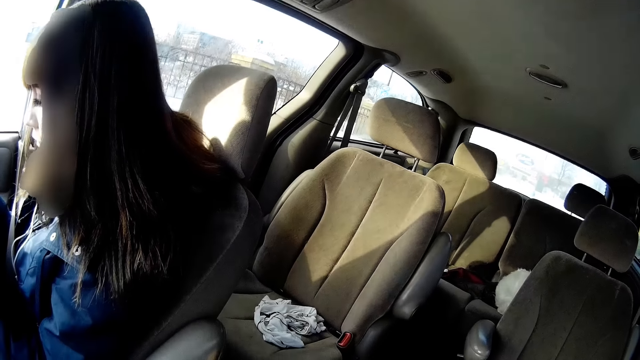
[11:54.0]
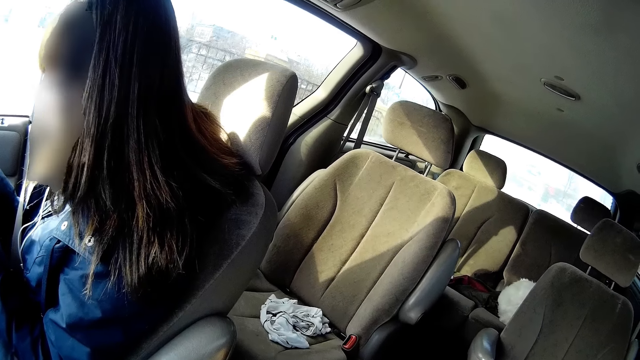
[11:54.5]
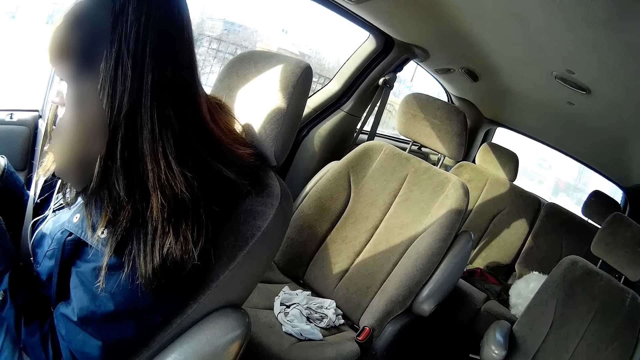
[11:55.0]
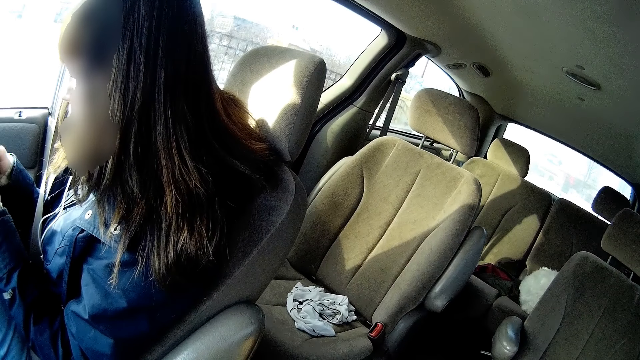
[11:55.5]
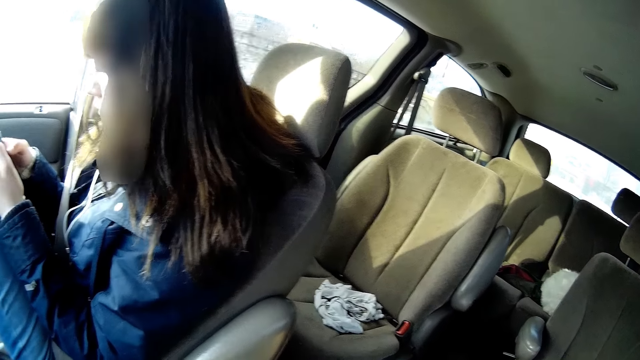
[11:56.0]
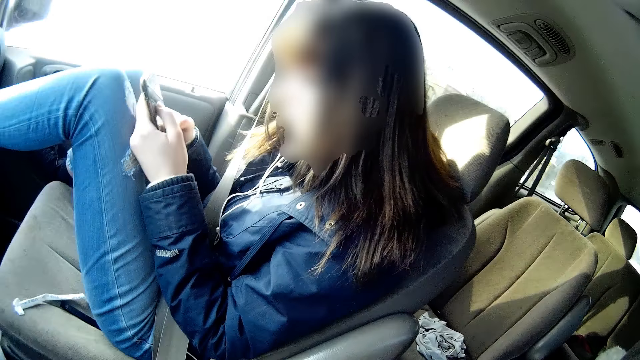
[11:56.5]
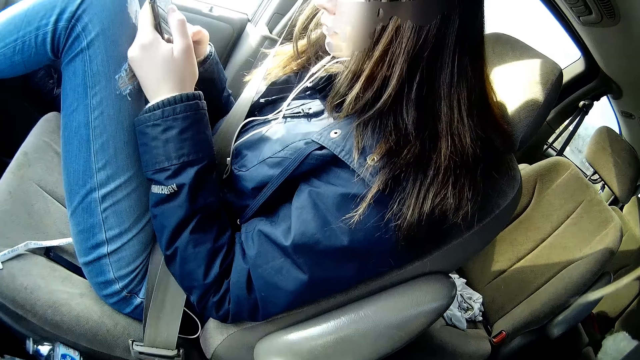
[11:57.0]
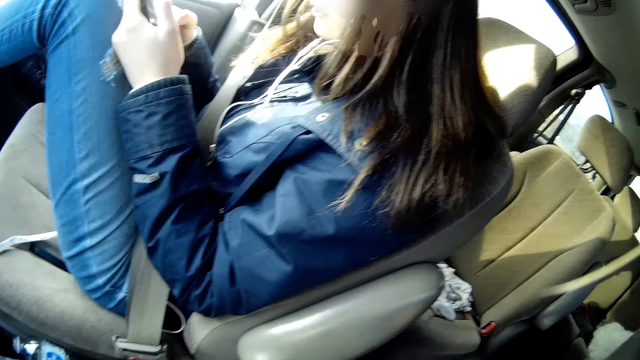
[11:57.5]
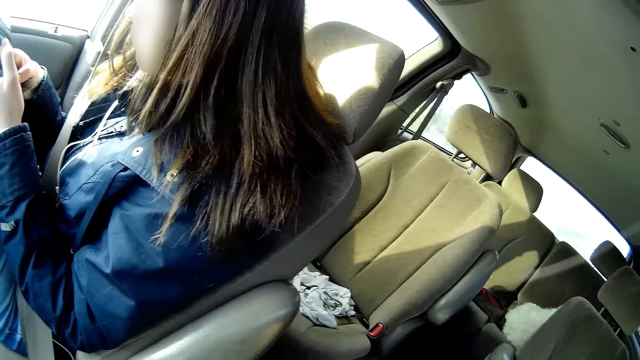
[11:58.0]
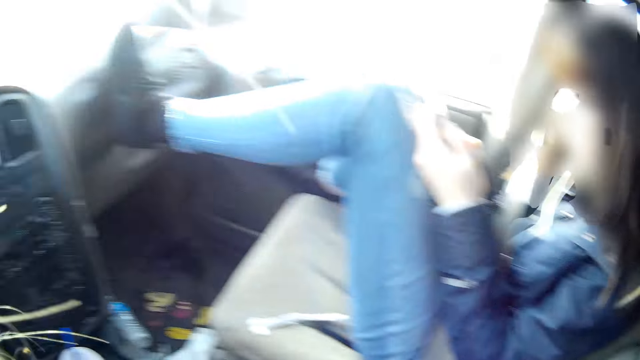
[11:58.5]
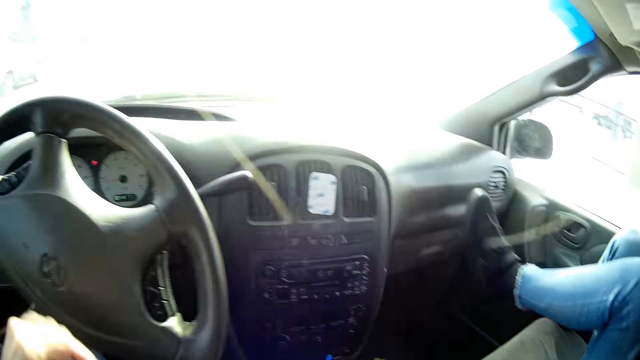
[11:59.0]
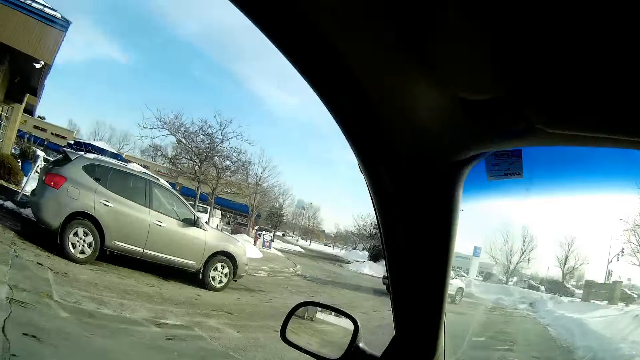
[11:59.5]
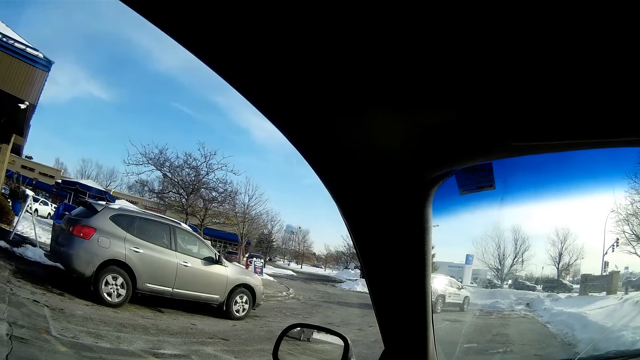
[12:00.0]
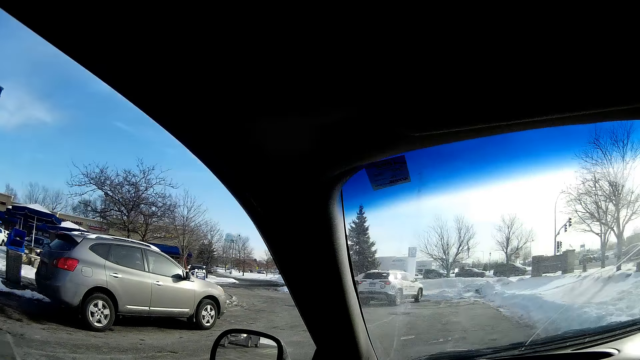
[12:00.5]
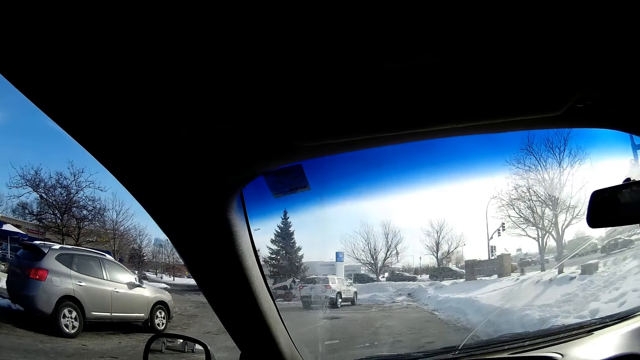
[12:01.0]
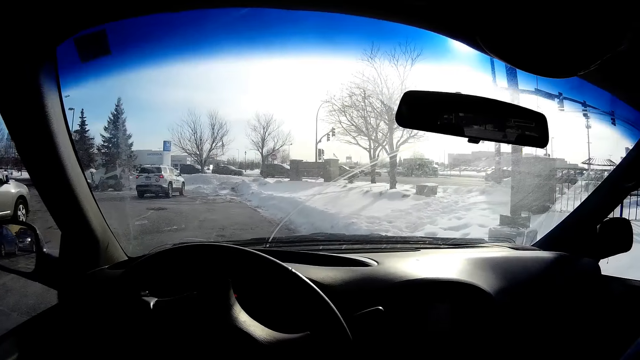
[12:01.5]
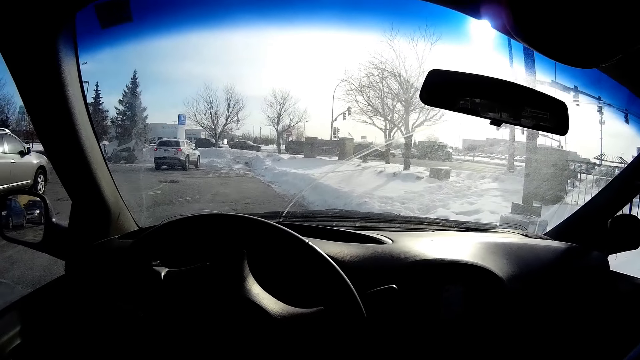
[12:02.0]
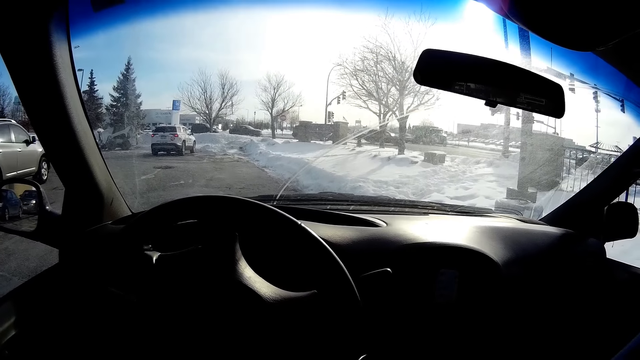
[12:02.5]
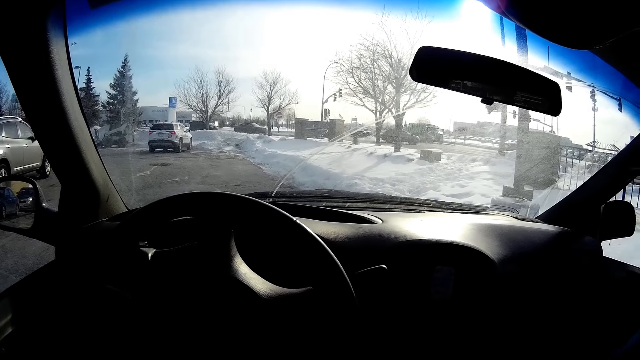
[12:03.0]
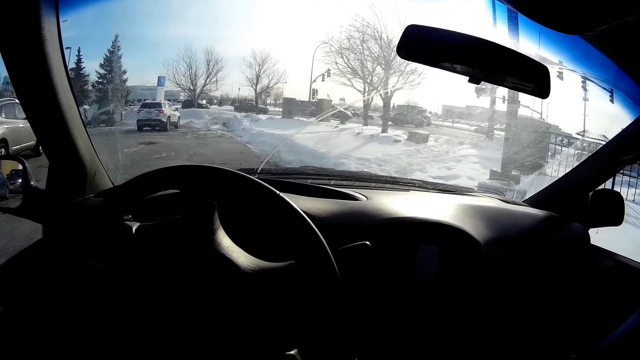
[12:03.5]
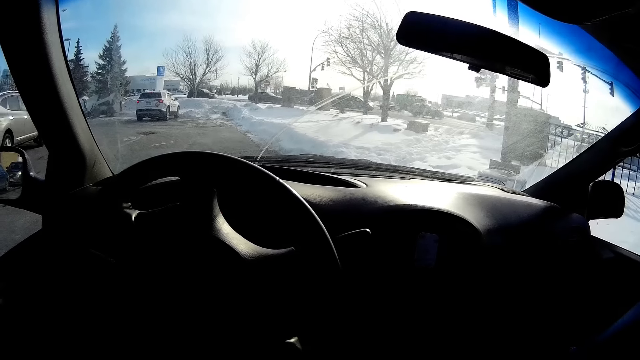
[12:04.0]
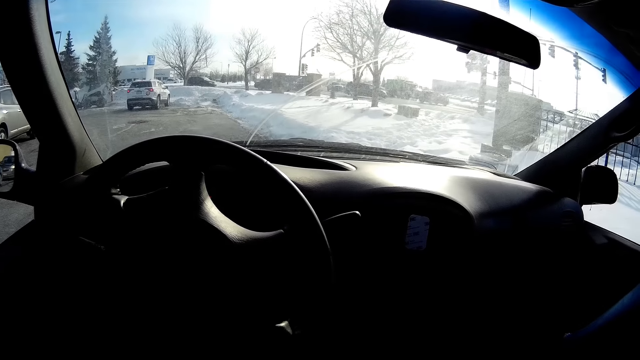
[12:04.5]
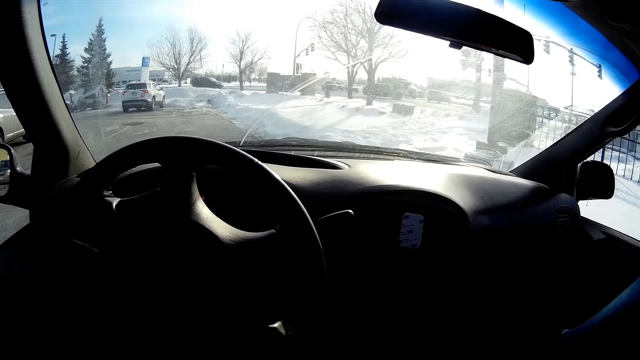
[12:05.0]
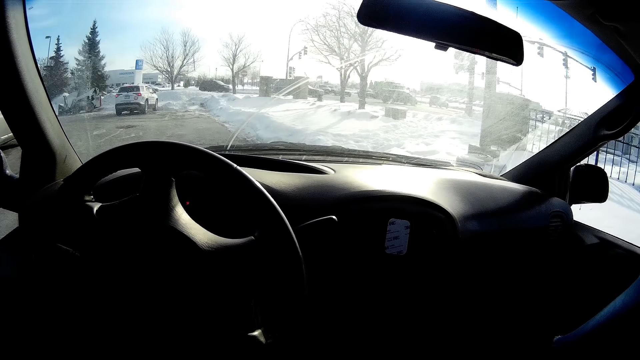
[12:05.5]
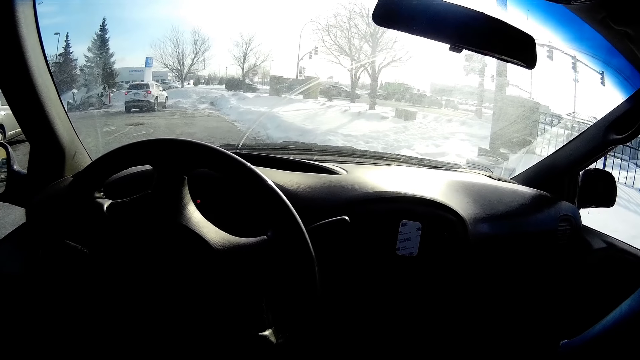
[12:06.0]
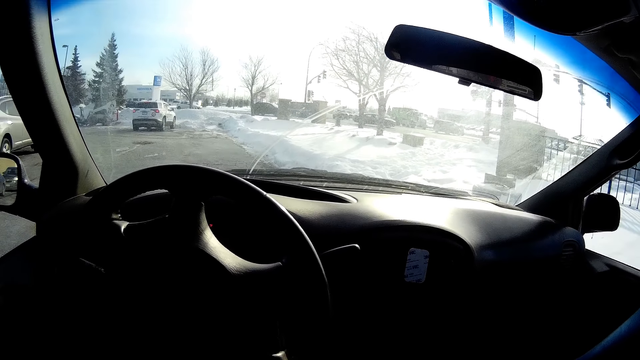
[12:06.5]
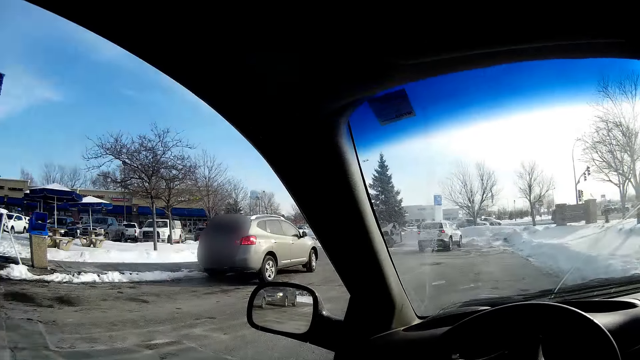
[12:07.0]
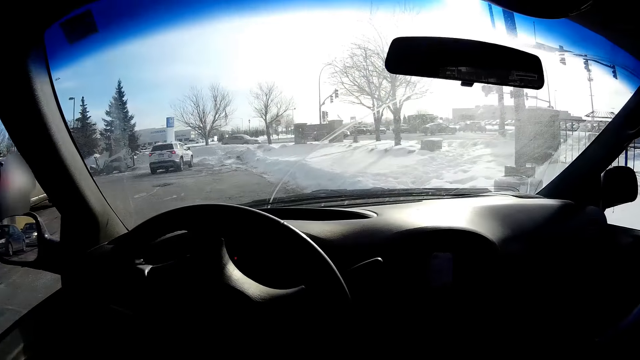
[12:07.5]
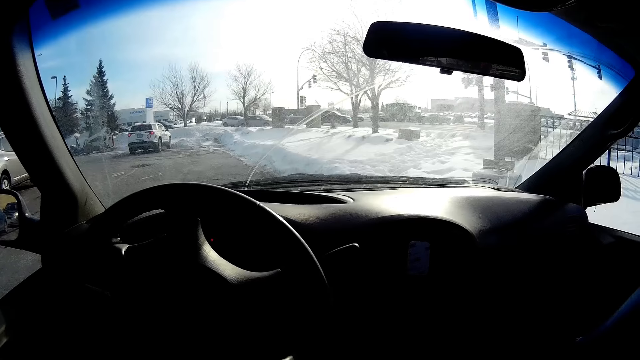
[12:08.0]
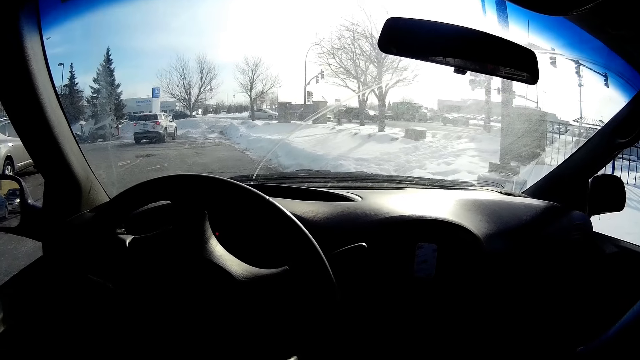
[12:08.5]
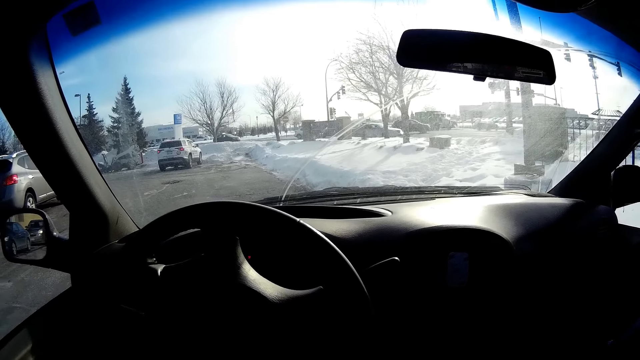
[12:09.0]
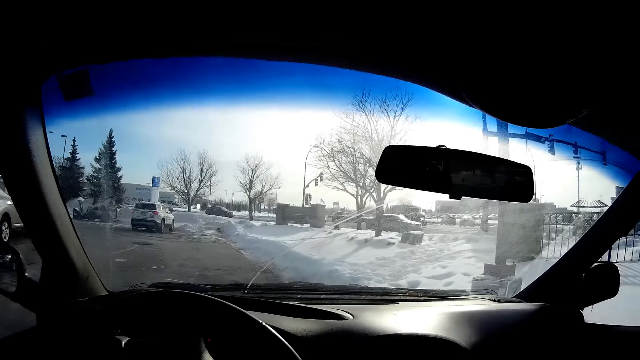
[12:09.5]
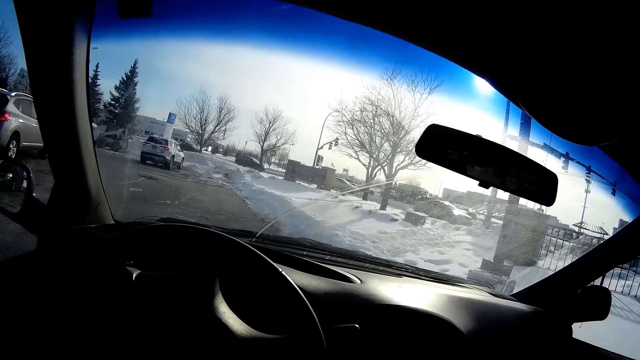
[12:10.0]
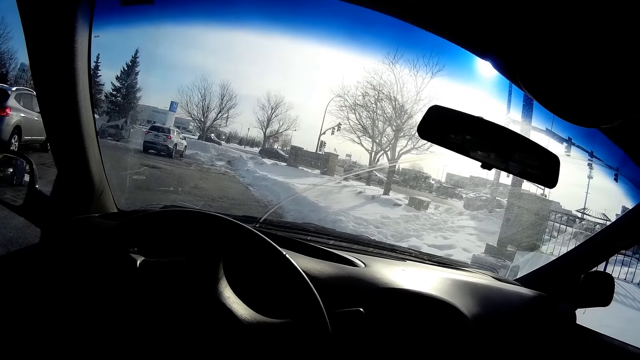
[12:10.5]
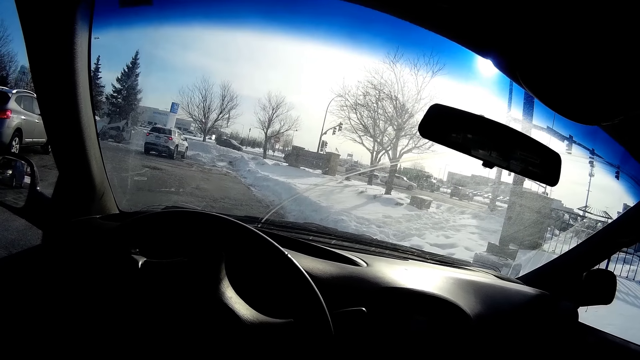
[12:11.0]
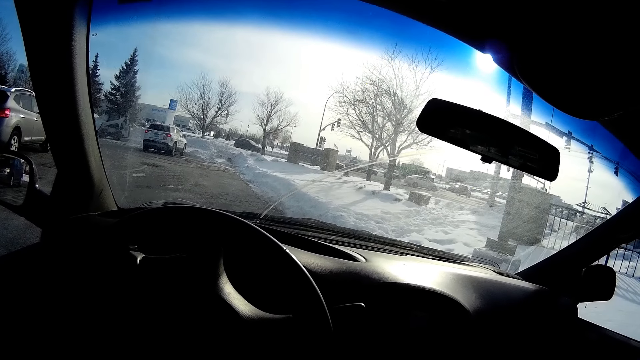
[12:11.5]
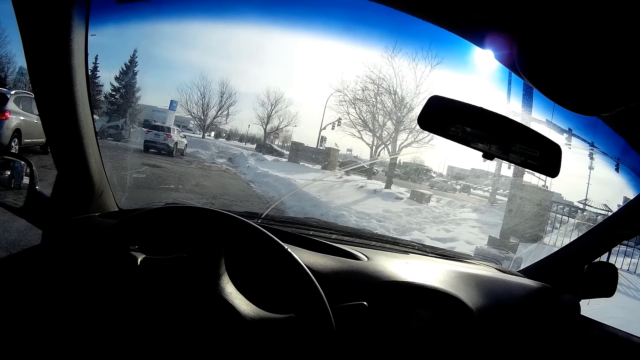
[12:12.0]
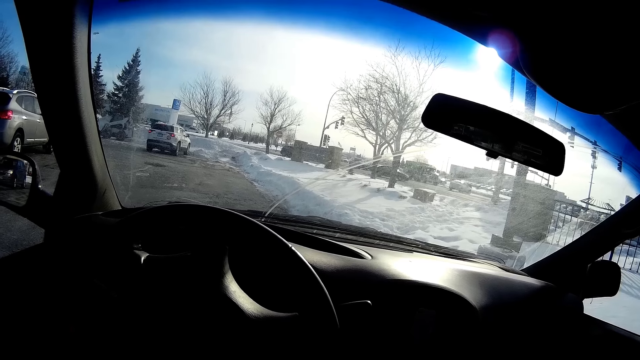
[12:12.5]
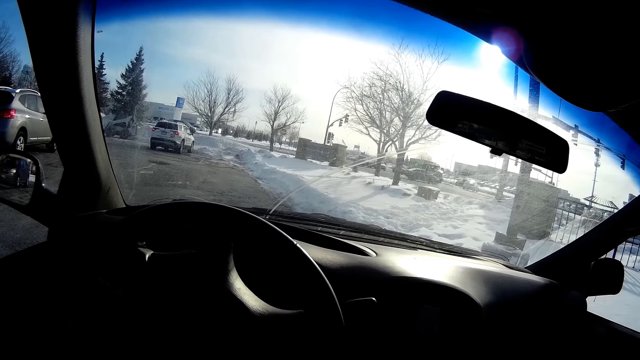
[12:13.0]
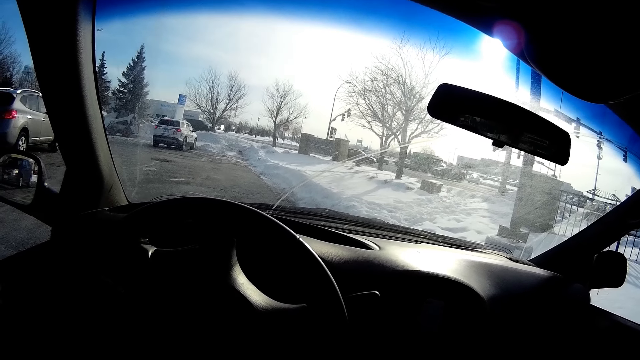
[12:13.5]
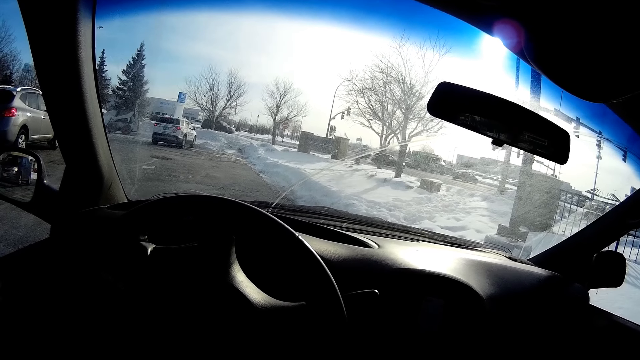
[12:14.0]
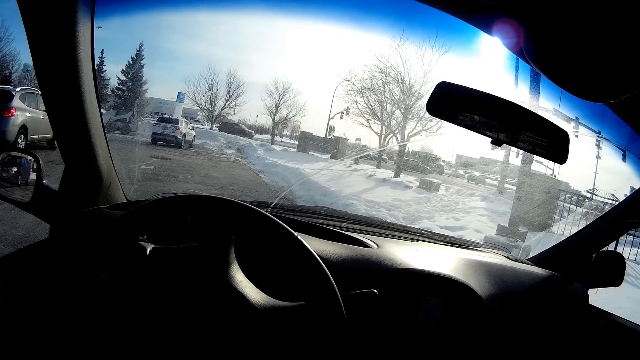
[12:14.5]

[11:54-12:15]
The camera wearer interacts with the woman. The woman operates the phone. The camera wearer looks around on the road, grabs the car steering, and stares around on the road. A car drives past the camera wearer. The woman waves her hand up. The camera wearer stares around on the road.
